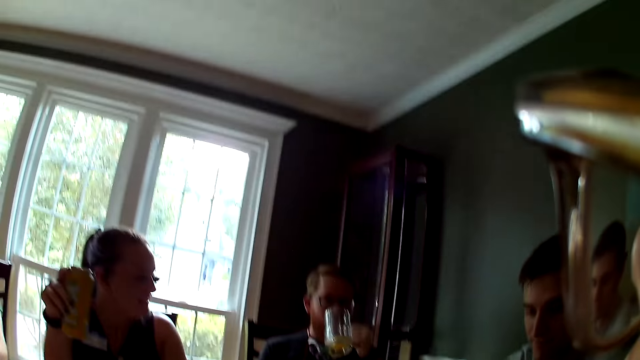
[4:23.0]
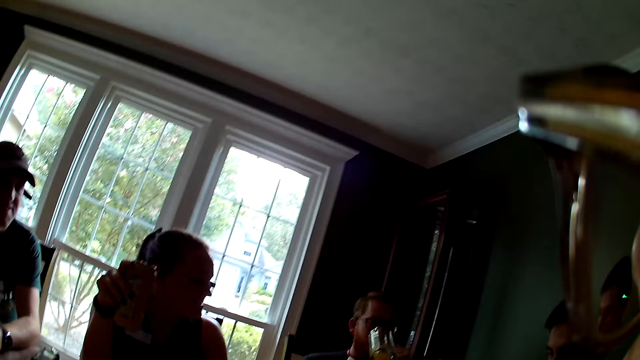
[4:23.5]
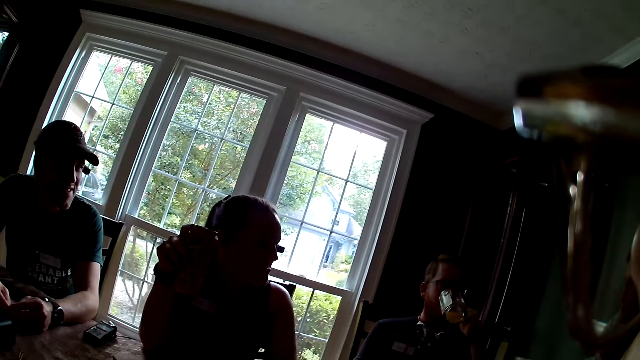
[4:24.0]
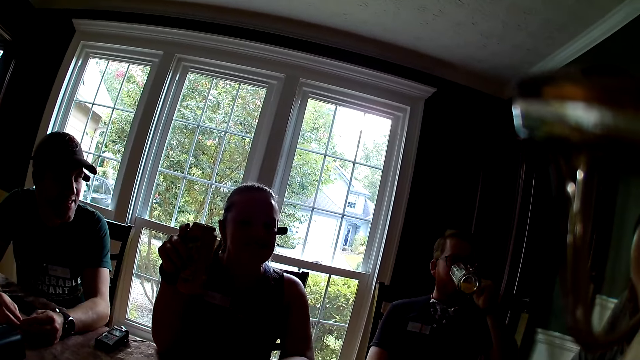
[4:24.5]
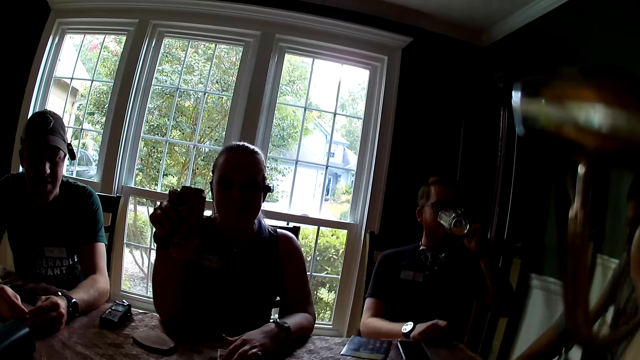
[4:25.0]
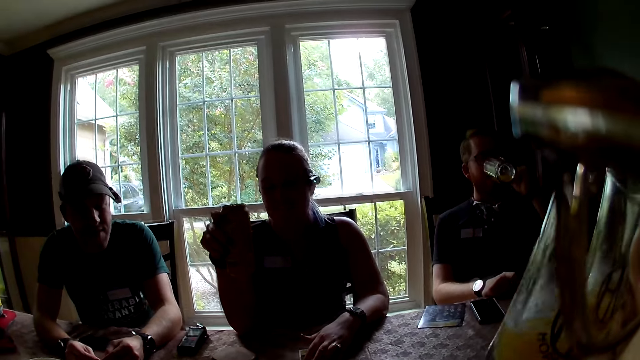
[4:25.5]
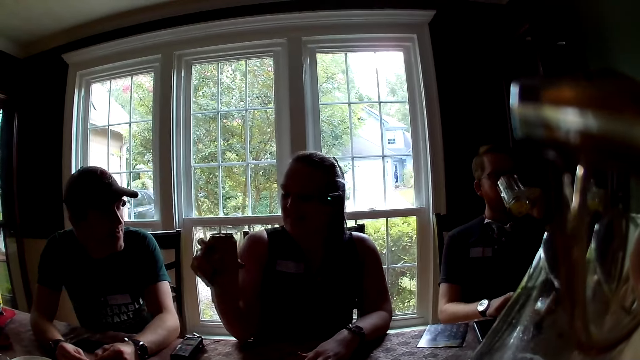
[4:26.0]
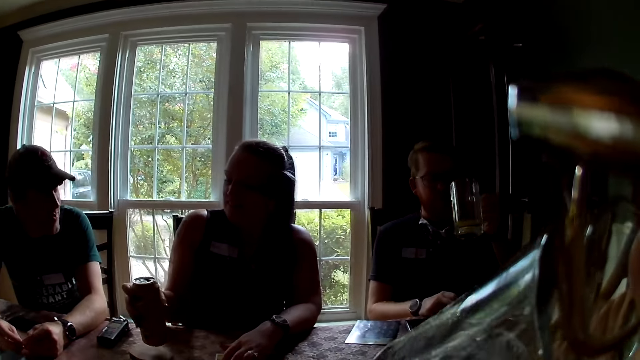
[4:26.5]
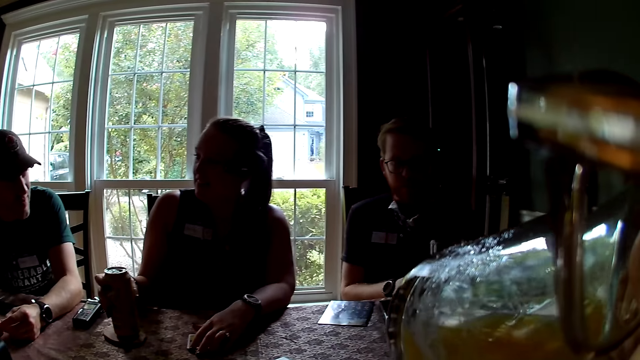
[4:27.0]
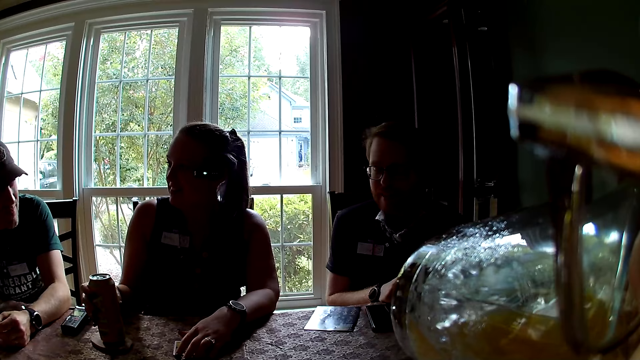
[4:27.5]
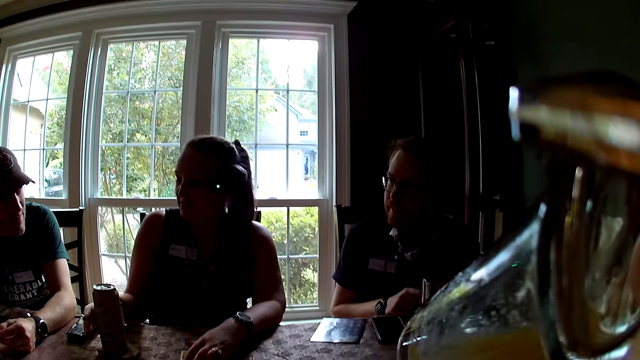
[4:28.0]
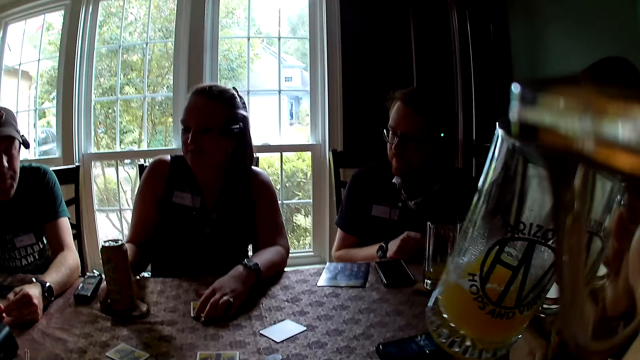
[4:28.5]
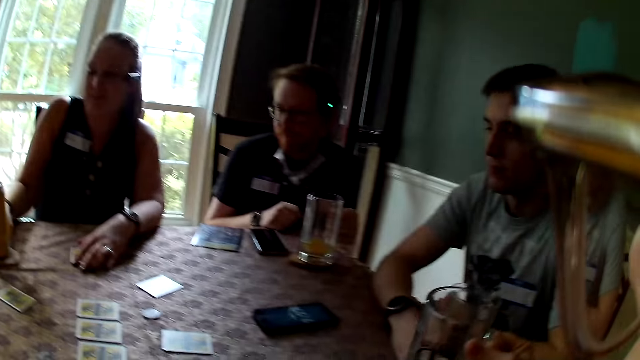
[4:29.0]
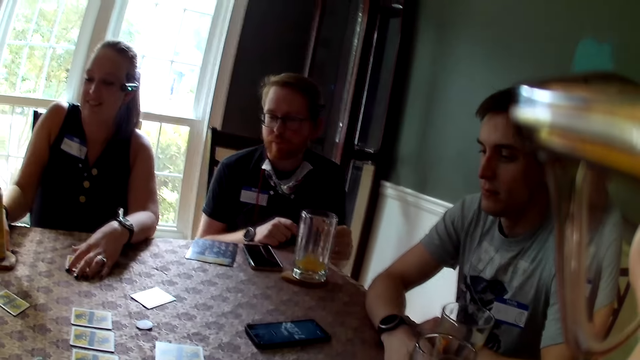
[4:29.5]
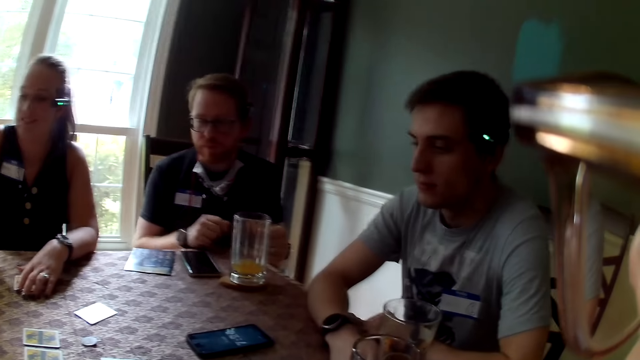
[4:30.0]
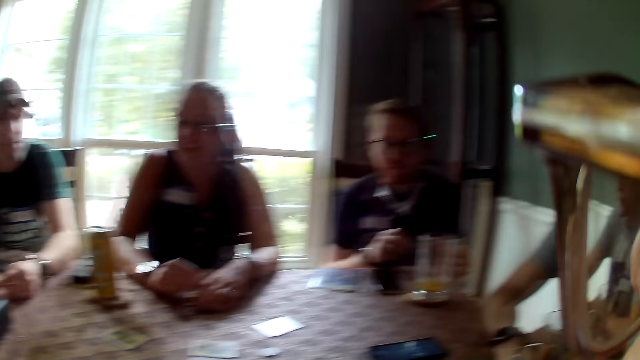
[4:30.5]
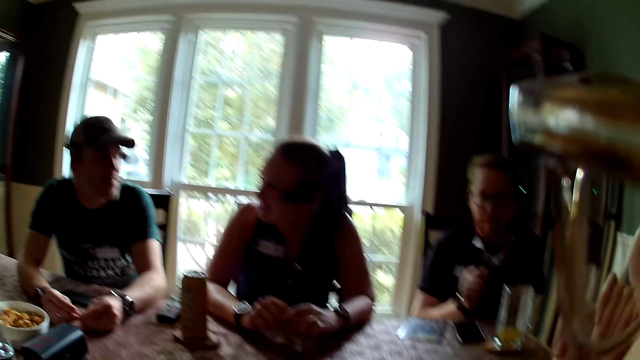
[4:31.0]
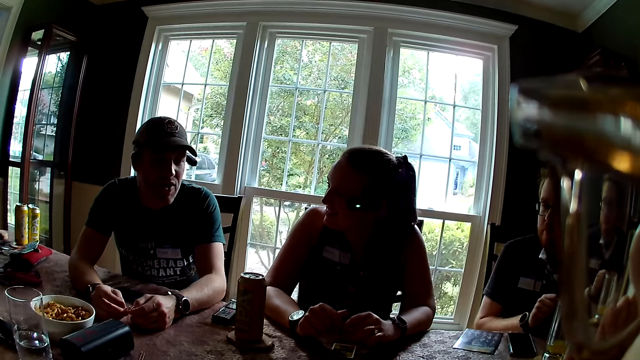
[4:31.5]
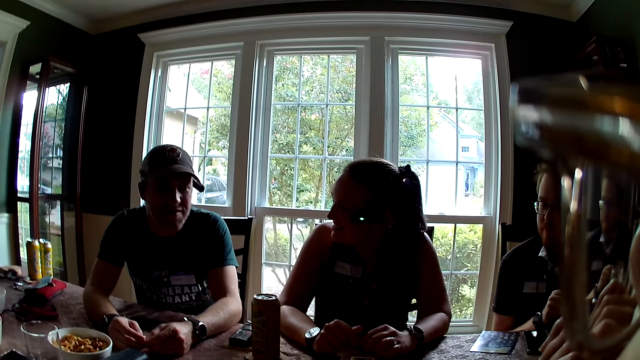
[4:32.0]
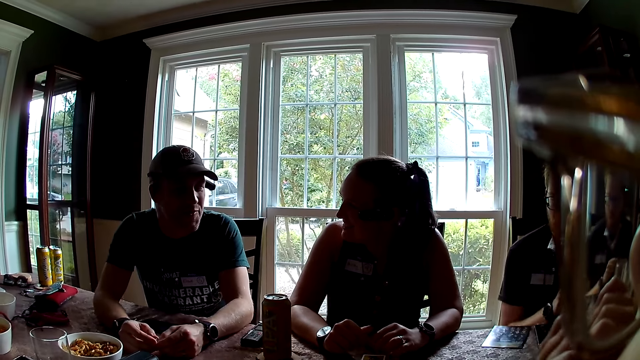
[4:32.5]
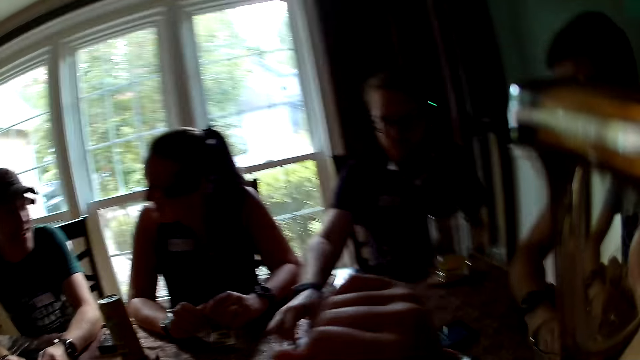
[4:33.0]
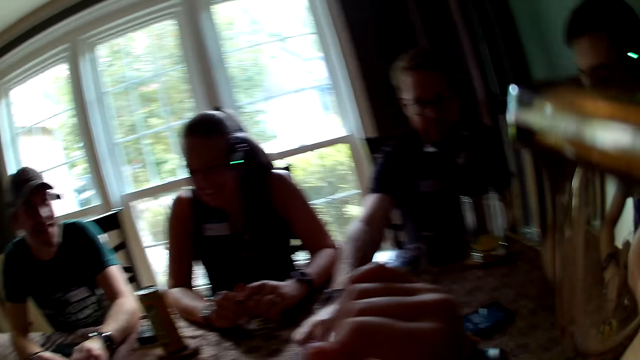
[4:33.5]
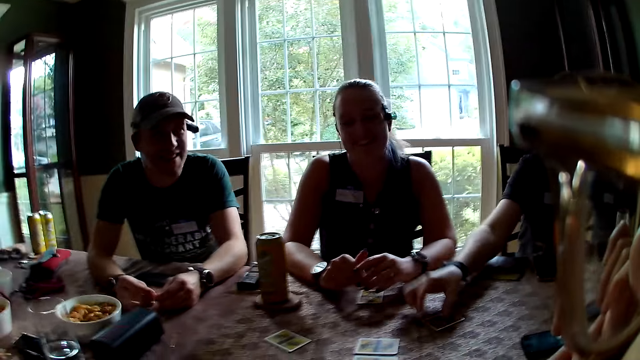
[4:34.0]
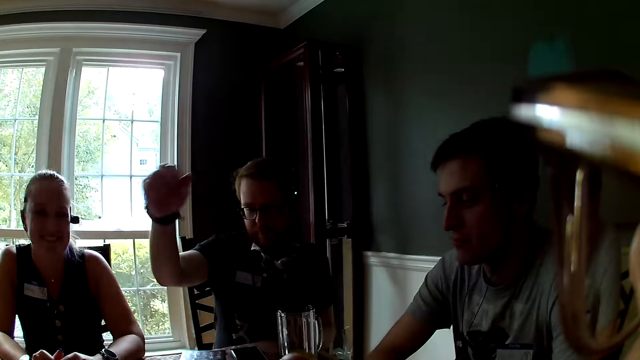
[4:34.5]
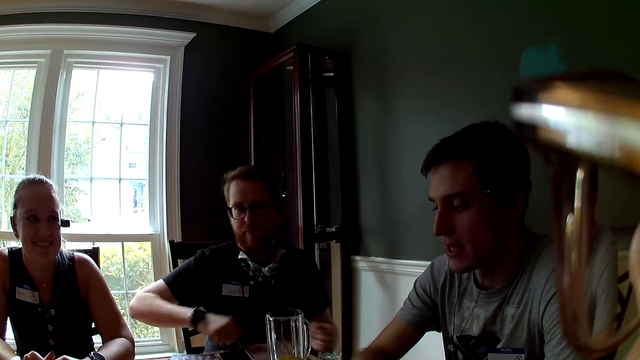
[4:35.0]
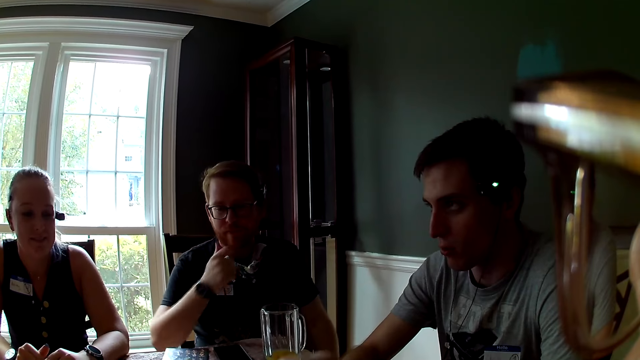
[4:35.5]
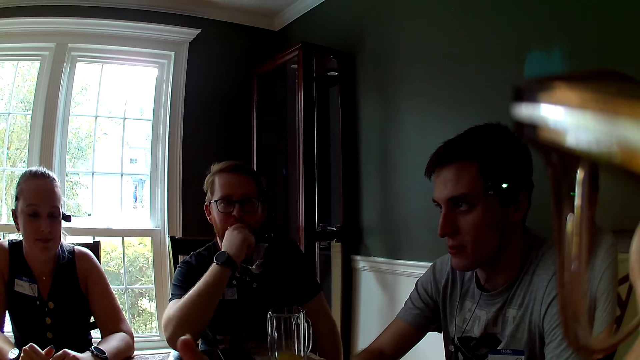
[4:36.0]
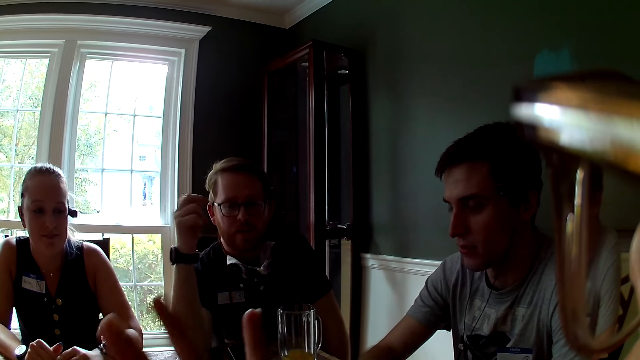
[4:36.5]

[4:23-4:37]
The man drinks from the cup. The camera wearer drinks from the cup. She drops the cup of drink on the table with her right hand. The man touches some cards on the table with his right hand. The camera wearer raises her hand up.

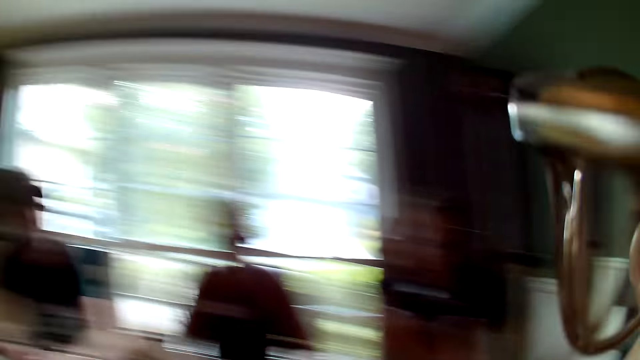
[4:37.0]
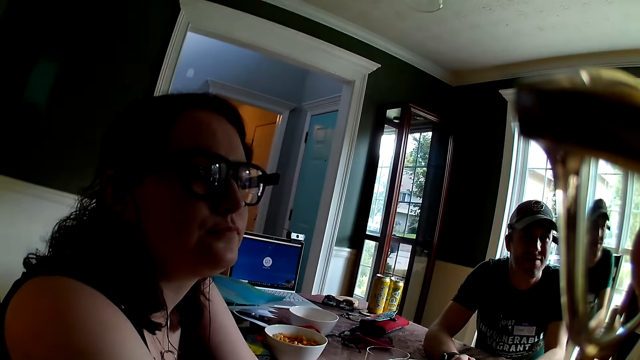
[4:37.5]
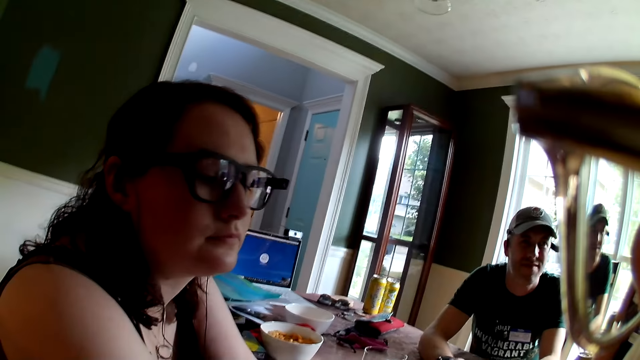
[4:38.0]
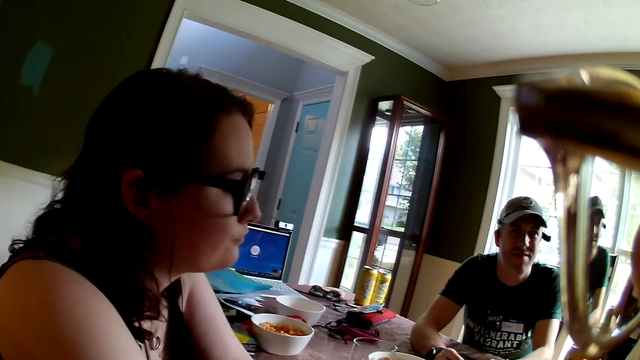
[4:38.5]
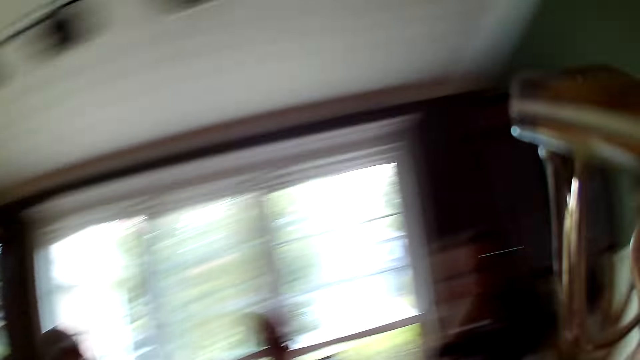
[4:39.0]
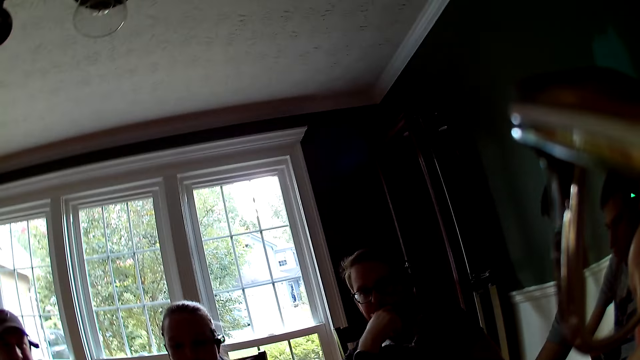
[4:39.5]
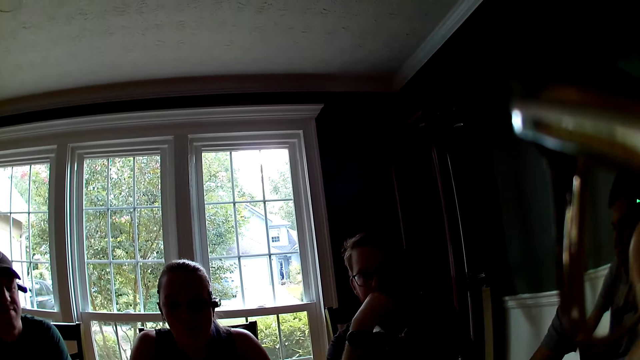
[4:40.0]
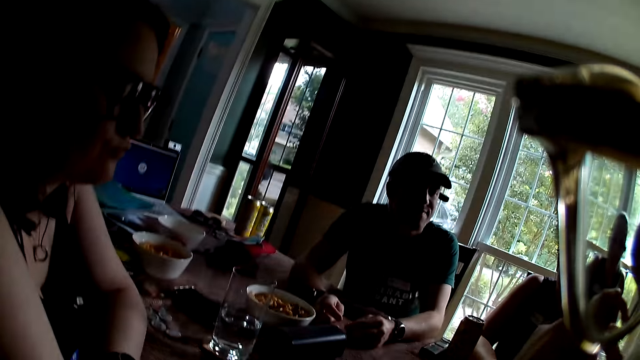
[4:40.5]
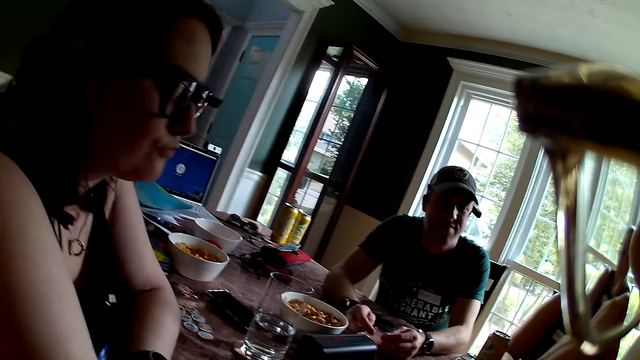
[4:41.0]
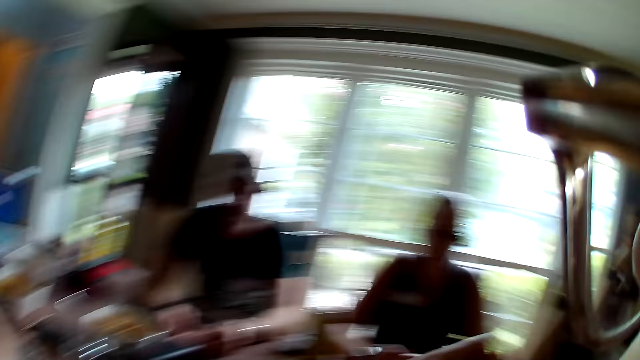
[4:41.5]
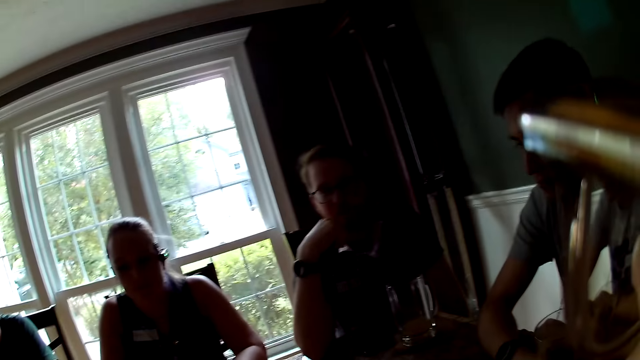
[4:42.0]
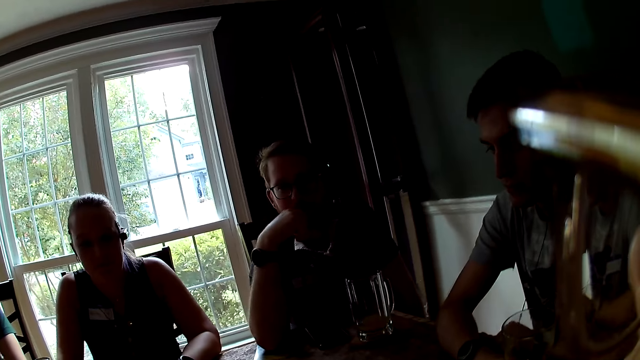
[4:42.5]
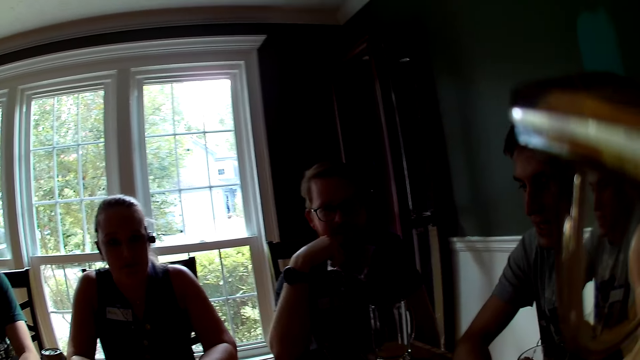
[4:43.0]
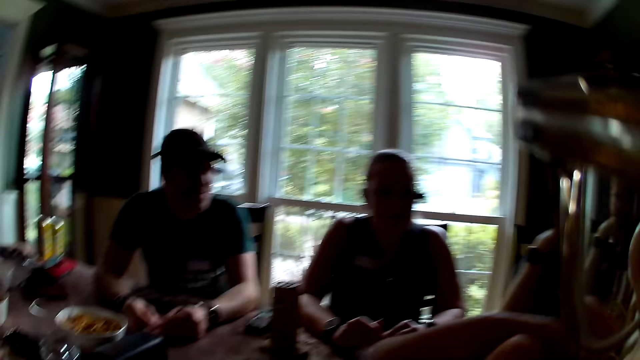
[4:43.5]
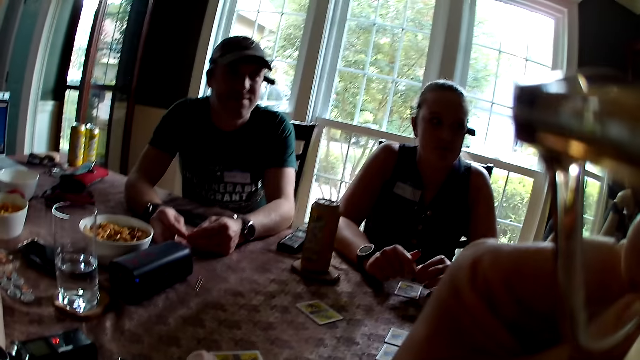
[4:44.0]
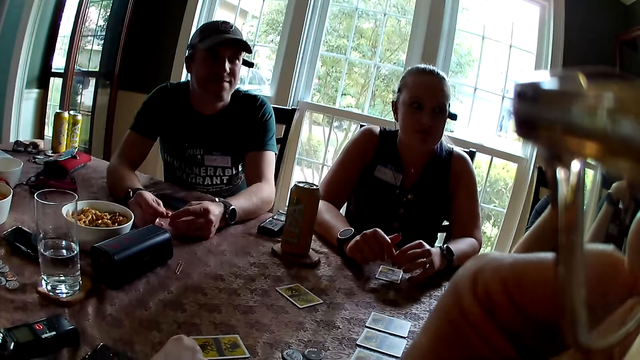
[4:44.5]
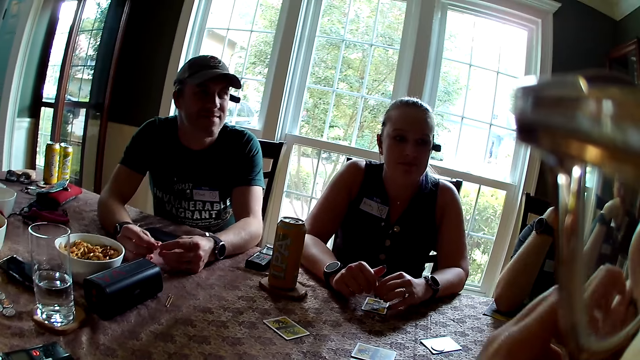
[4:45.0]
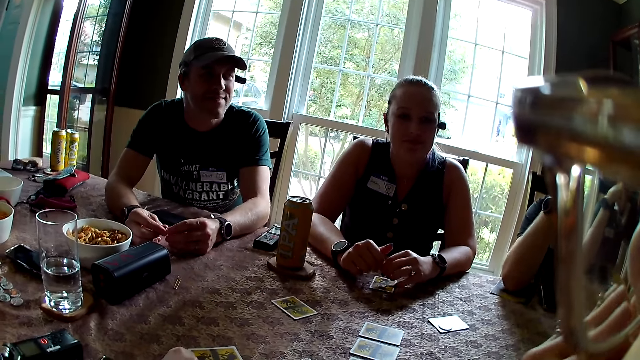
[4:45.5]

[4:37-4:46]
The camera wearer looks around.
